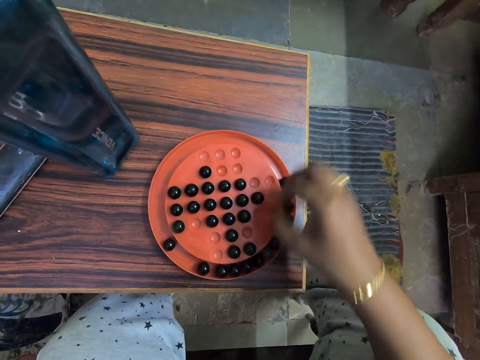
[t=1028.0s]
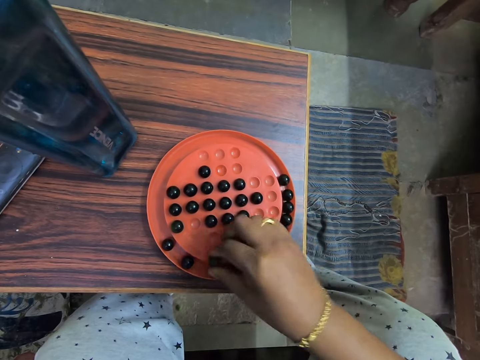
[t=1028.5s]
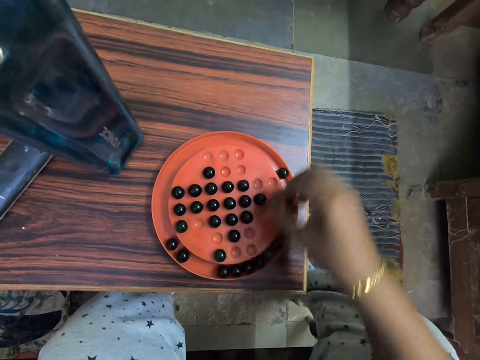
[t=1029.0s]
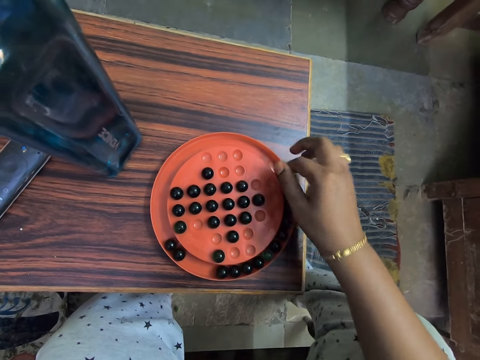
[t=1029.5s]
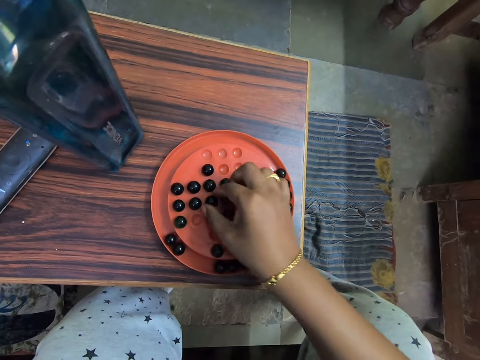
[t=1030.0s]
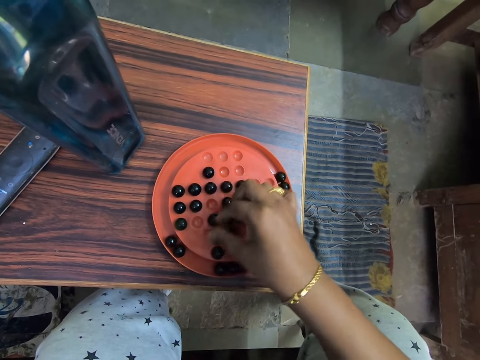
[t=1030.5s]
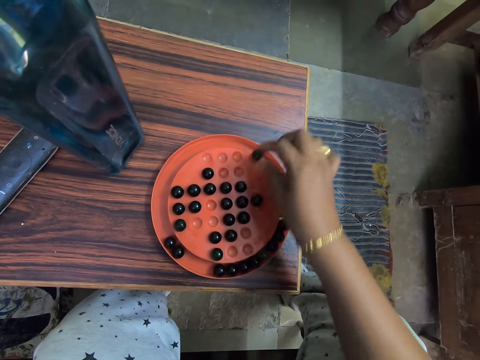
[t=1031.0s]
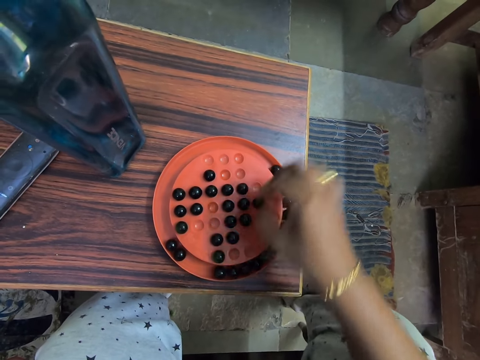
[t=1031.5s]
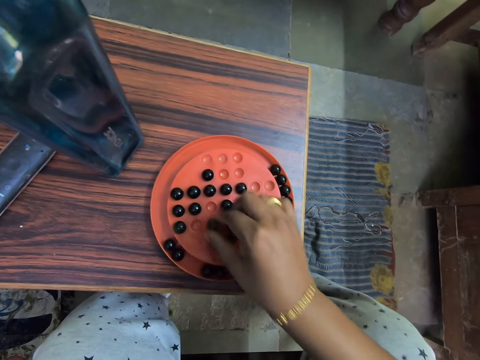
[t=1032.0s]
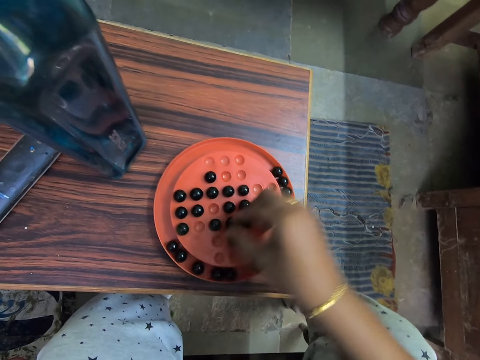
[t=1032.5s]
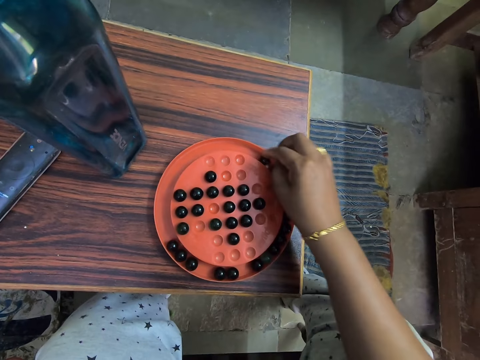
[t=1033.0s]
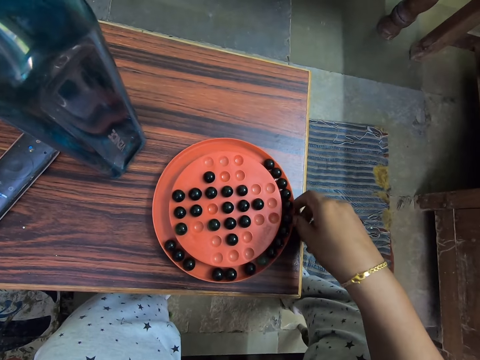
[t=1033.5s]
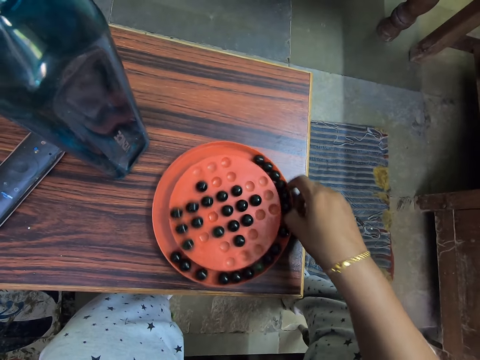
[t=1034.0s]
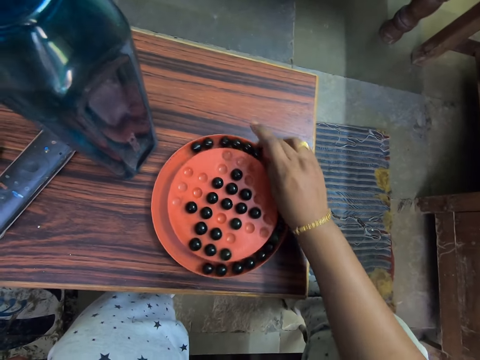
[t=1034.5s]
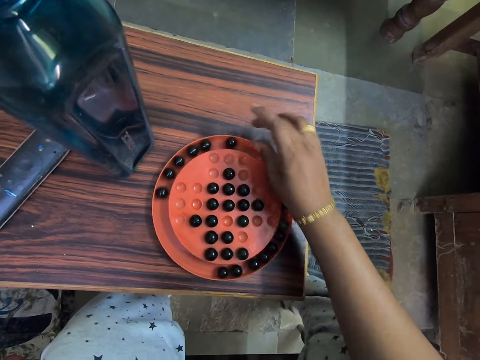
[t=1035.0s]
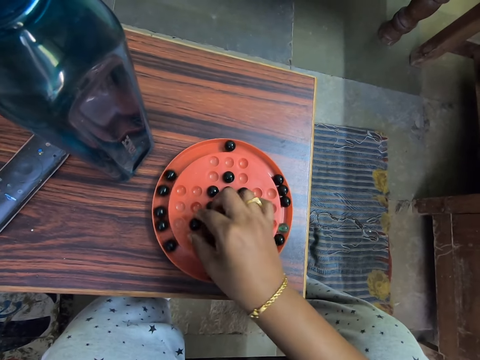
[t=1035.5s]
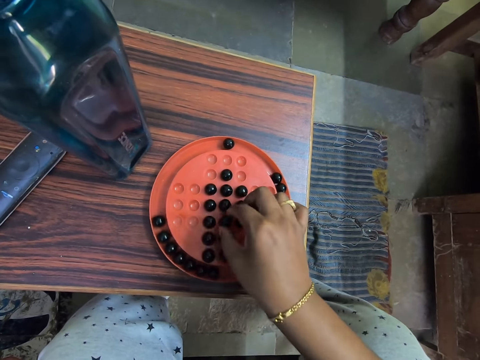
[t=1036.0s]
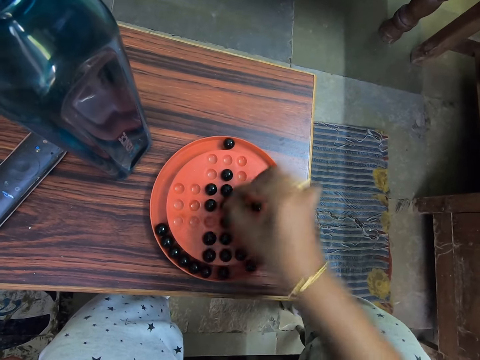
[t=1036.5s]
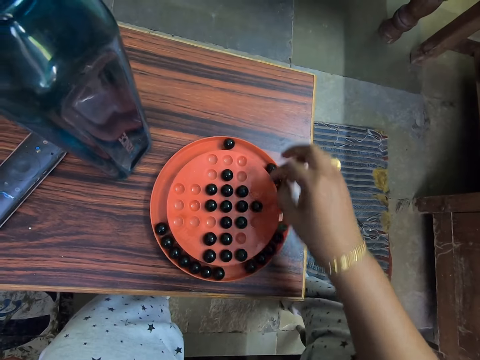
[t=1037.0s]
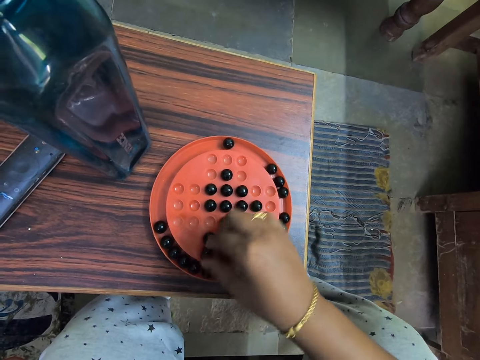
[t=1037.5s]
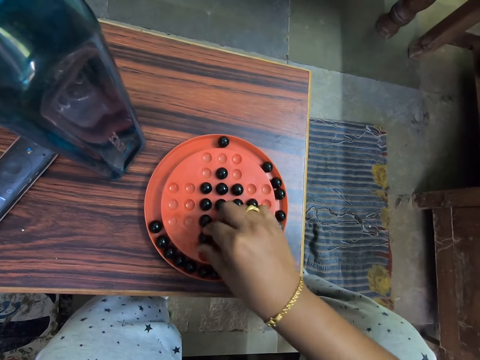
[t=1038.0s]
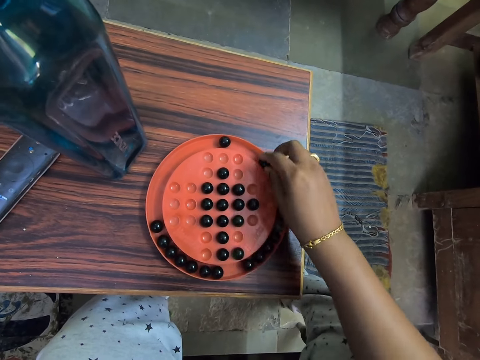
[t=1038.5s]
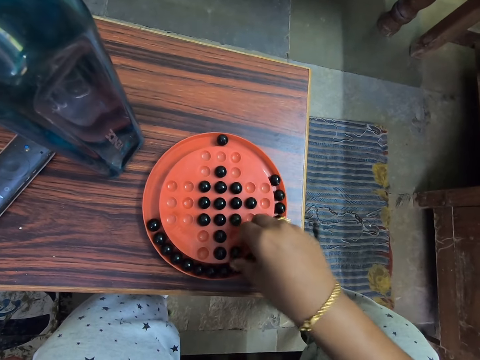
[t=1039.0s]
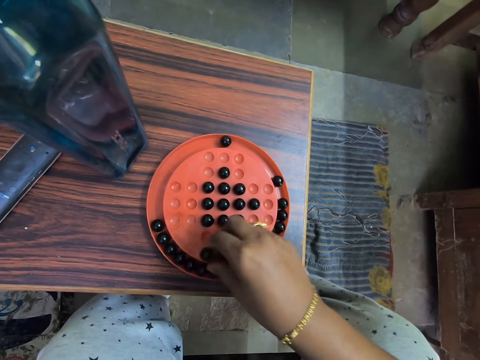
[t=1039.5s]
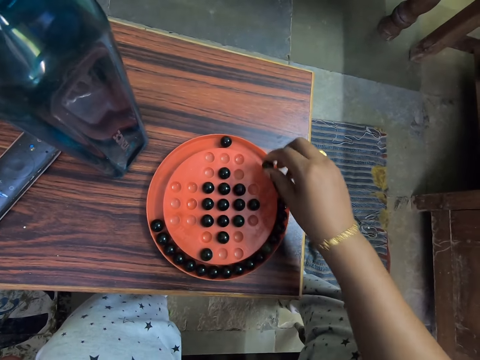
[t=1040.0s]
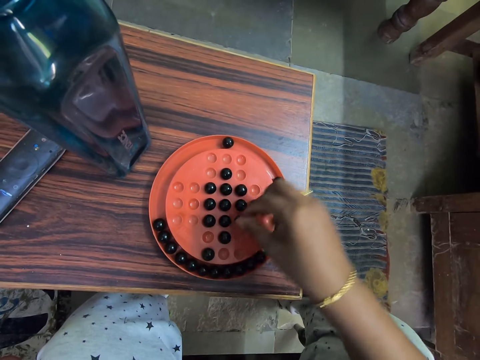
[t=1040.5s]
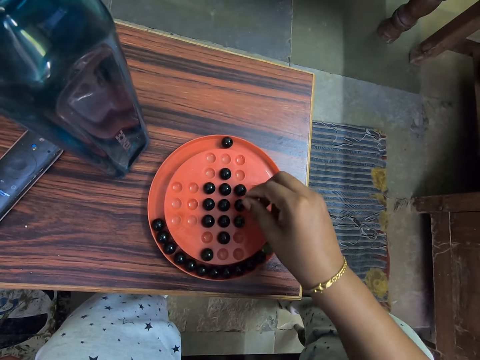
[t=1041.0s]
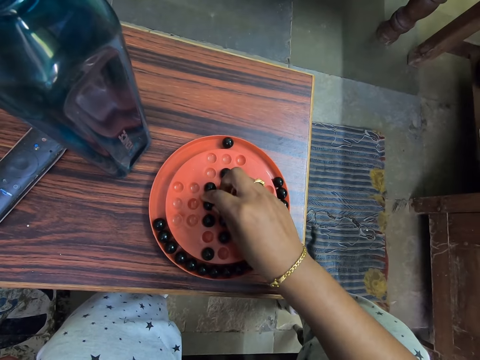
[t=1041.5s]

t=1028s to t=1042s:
The camera wearer turns the mancala board. They play the solitaire board game.

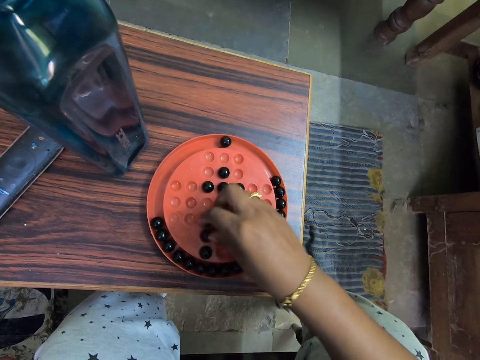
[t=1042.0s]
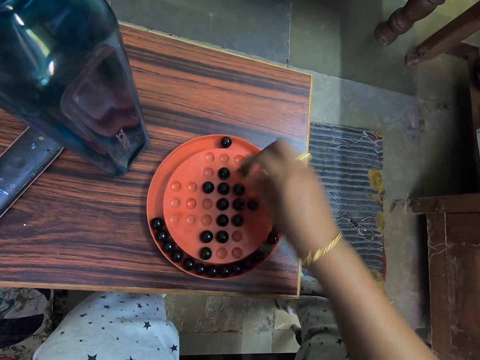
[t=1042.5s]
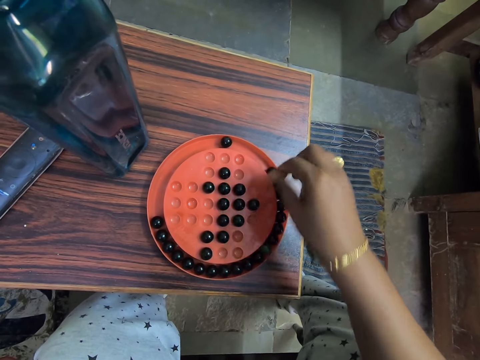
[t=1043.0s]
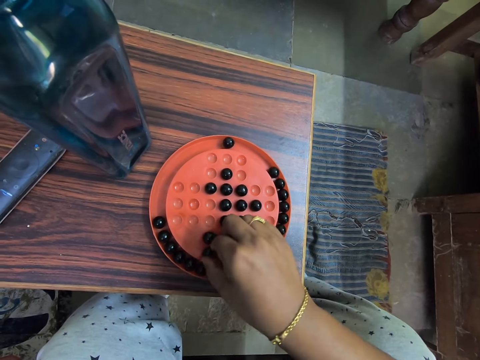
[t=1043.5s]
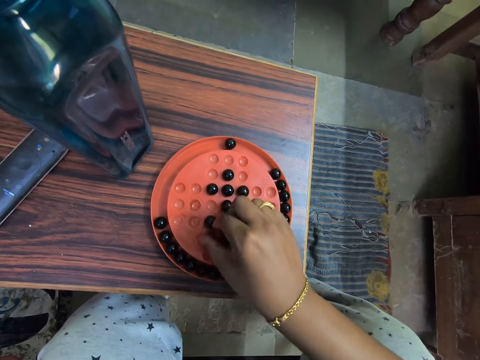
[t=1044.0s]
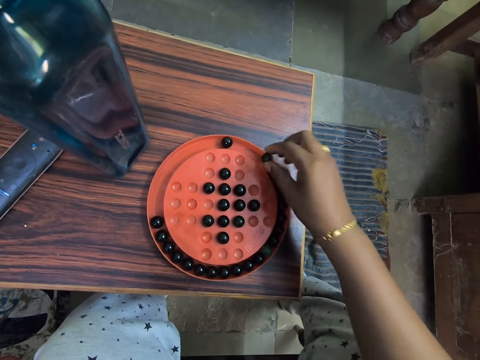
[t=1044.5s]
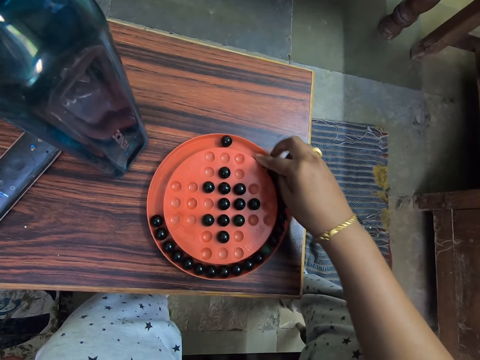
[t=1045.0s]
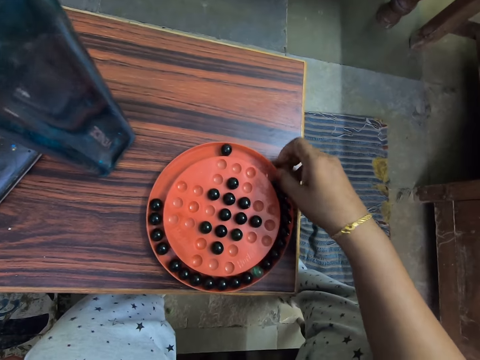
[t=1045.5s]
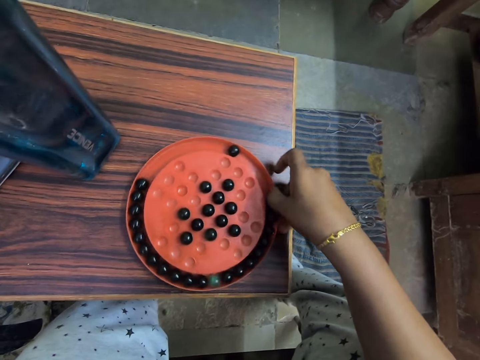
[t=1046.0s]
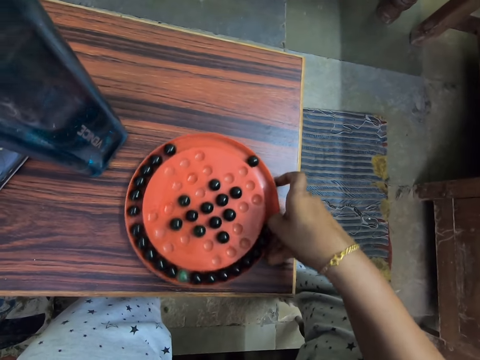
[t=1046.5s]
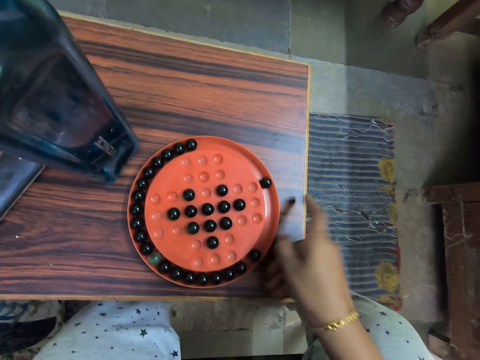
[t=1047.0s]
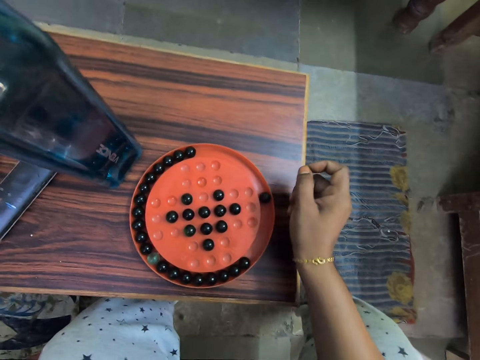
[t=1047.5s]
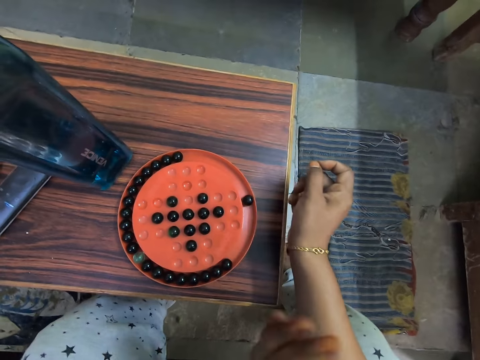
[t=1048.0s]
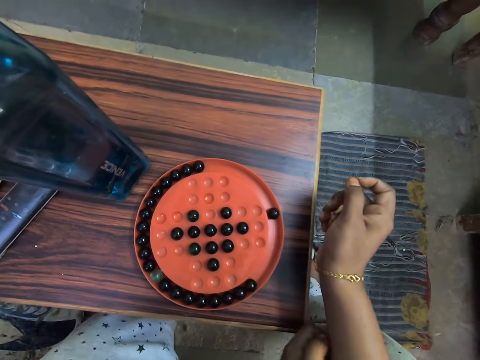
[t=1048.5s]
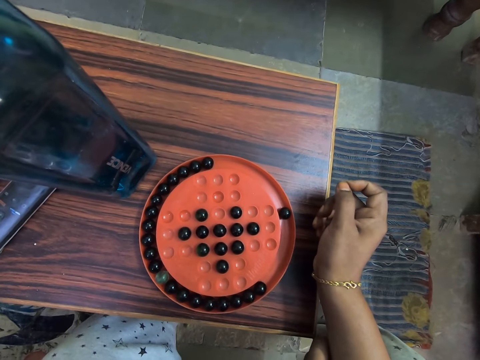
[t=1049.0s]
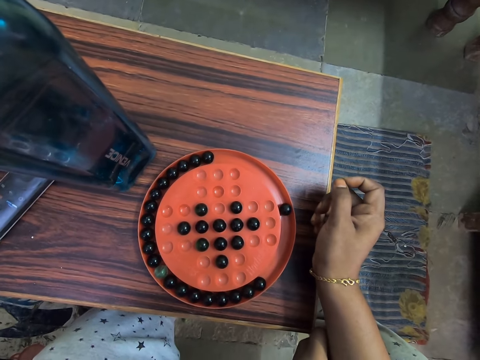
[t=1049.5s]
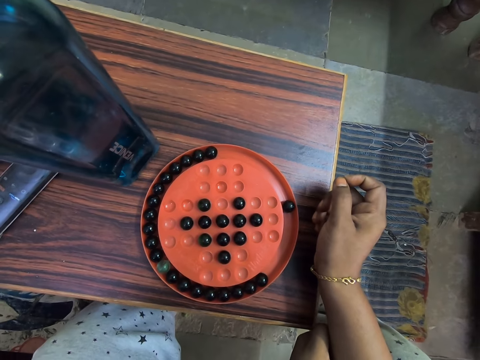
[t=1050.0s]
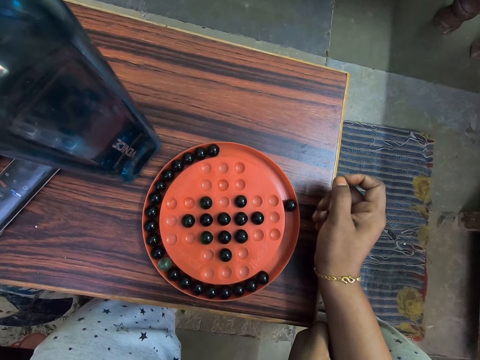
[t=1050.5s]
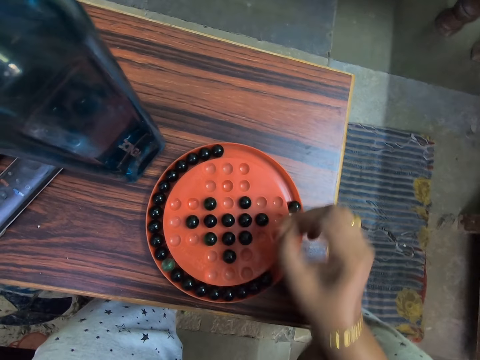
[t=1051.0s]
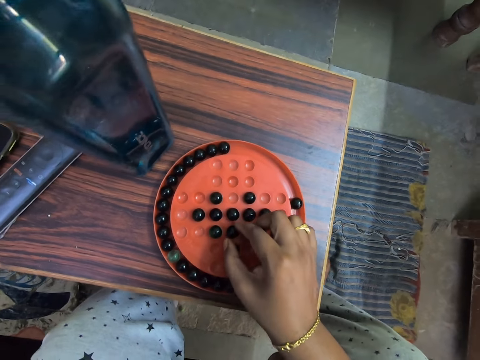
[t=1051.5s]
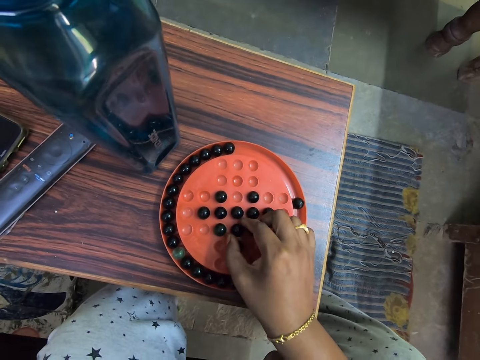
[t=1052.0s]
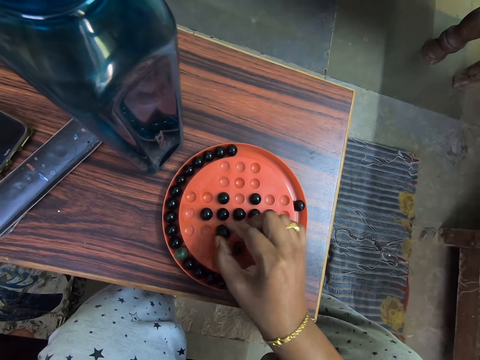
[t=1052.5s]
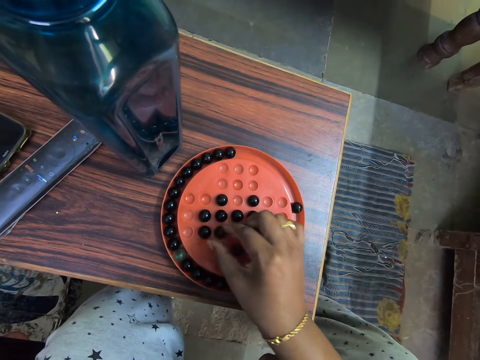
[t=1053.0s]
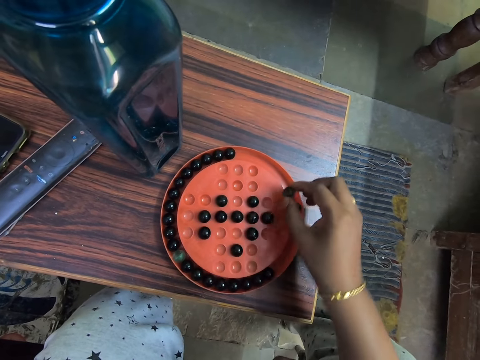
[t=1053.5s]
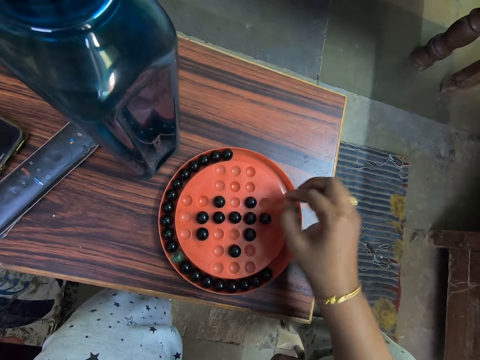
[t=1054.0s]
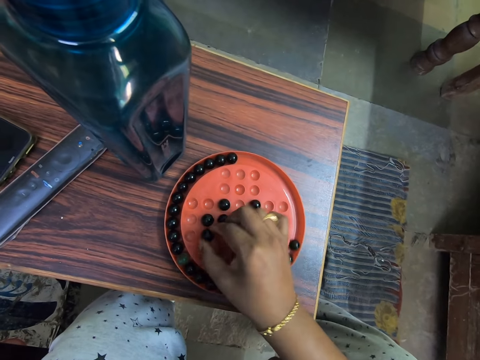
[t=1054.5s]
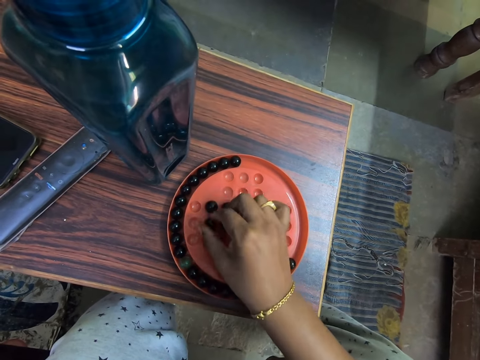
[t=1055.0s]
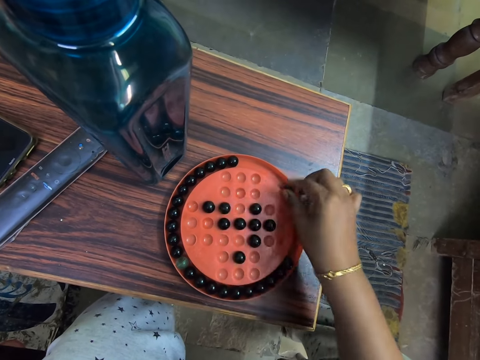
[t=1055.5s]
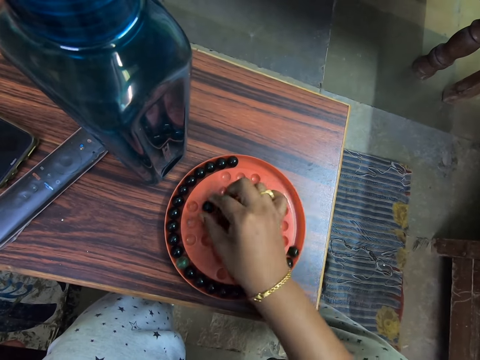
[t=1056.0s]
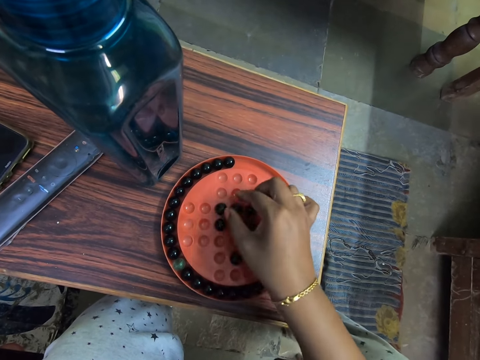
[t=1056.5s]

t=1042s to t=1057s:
The camera wearer turns the mancala board. They stare at the mancala. They grab the marble. They play mancala.
